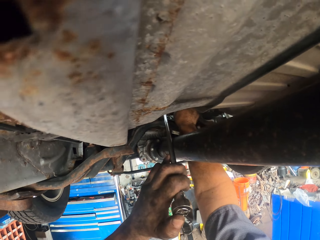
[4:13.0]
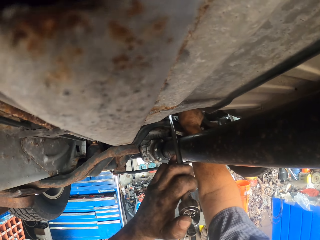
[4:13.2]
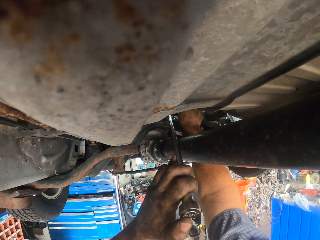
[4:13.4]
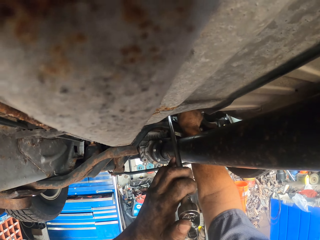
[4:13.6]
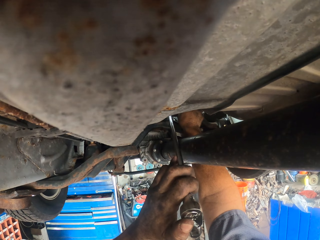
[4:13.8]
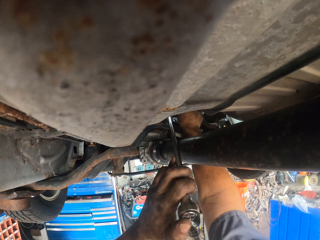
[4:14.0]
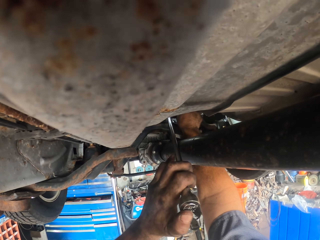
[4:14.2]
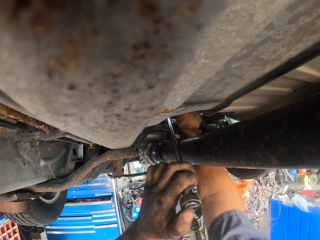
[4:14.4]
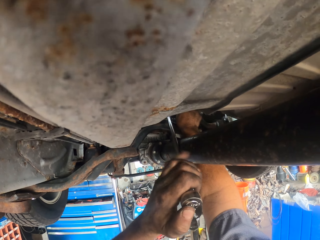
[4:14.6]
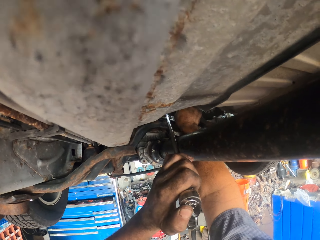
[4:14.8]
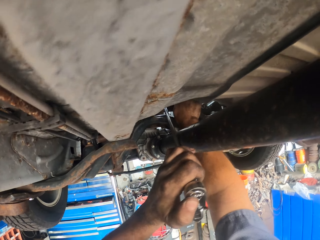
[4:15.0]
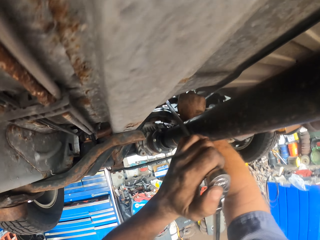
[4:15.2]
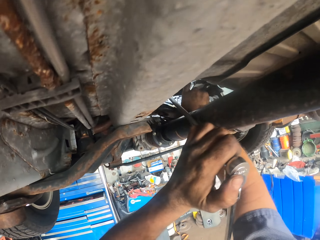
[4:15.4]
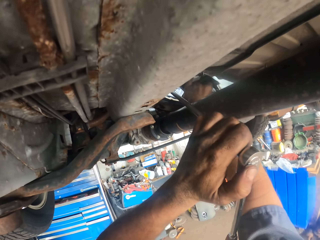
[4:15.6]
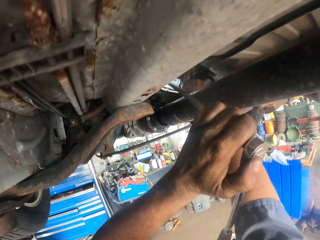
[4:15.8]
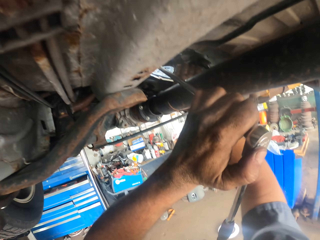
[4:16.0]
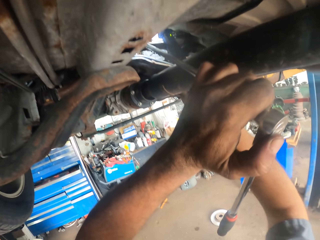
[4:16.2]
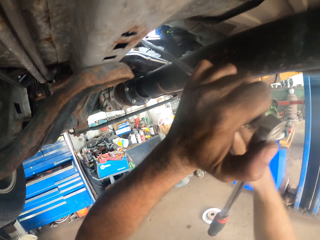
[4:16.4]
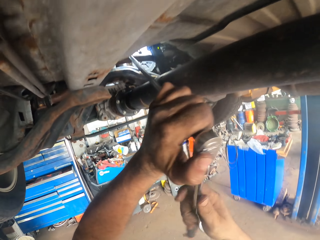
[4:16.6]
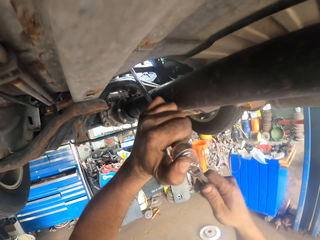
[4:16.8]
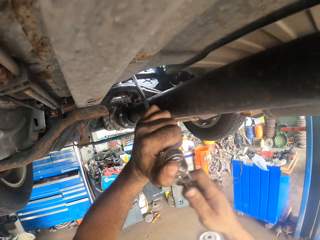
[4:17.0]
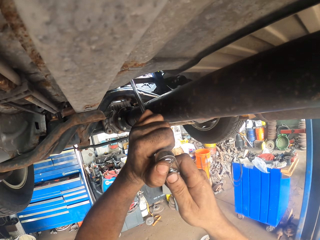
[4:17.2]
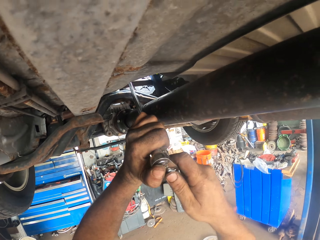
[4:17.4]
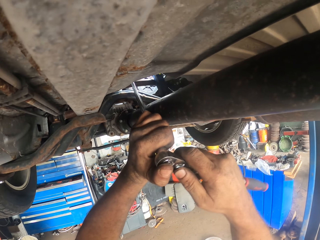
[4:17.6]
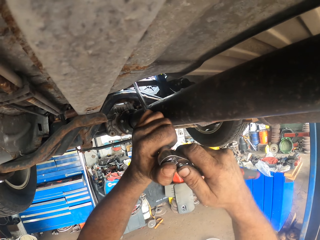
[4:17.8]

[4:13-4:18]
The camera wearer fixes the car with the rod.

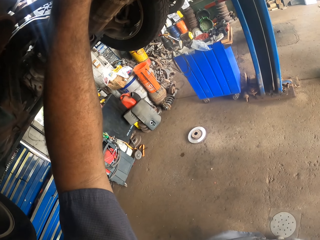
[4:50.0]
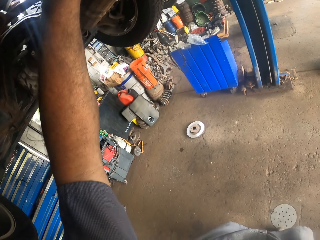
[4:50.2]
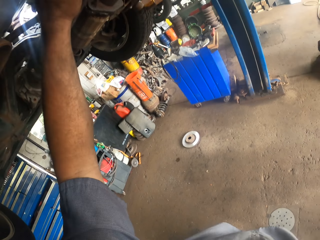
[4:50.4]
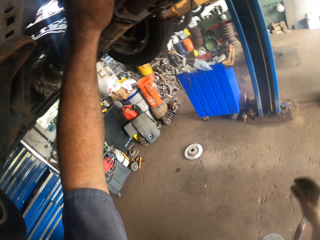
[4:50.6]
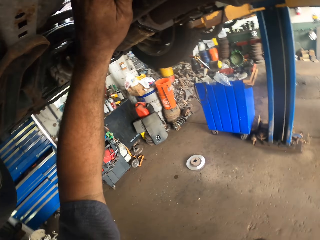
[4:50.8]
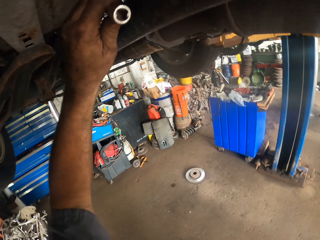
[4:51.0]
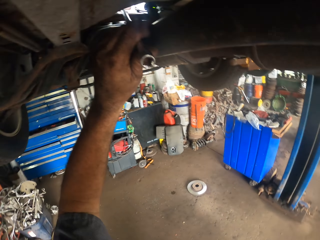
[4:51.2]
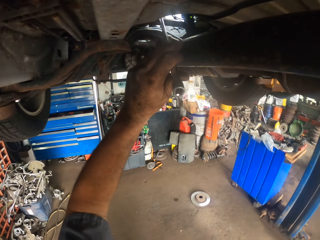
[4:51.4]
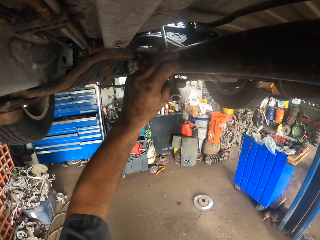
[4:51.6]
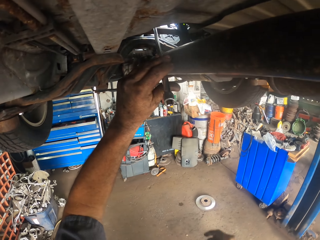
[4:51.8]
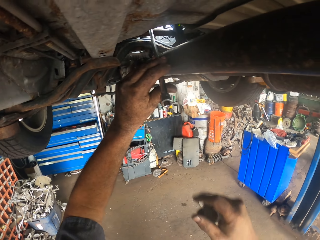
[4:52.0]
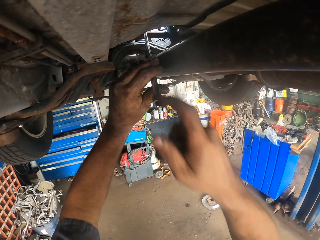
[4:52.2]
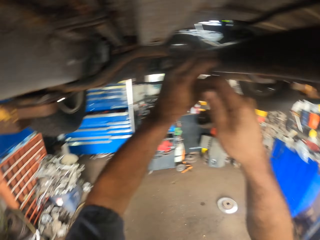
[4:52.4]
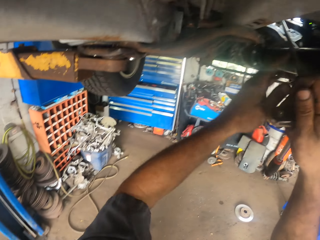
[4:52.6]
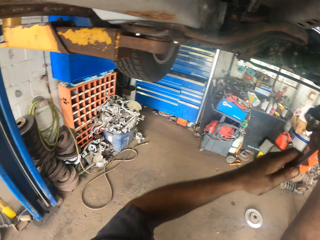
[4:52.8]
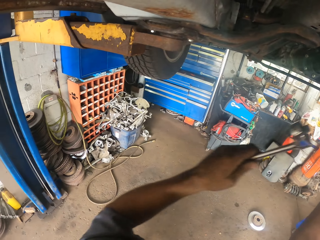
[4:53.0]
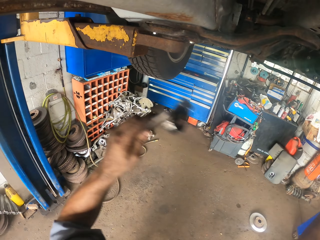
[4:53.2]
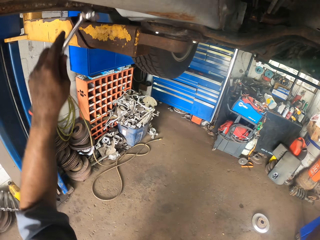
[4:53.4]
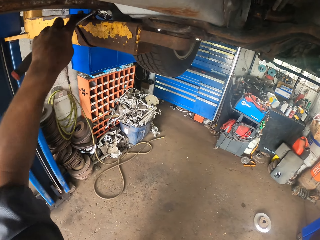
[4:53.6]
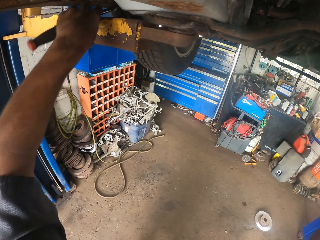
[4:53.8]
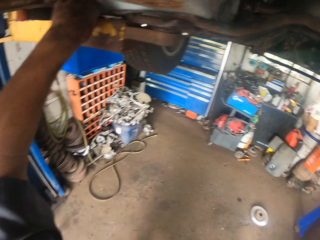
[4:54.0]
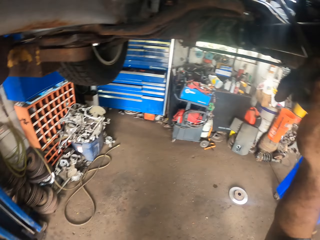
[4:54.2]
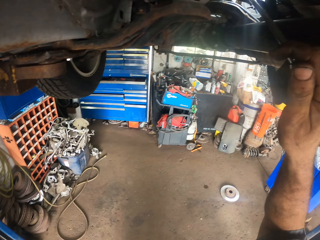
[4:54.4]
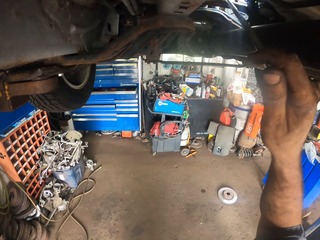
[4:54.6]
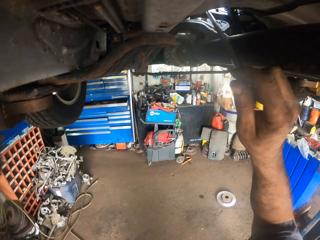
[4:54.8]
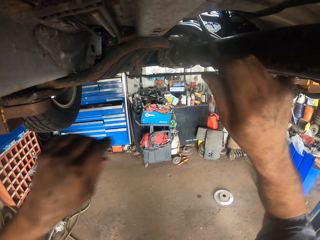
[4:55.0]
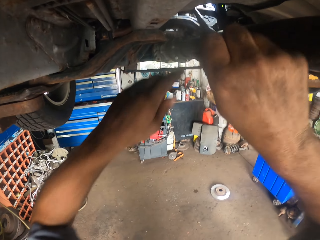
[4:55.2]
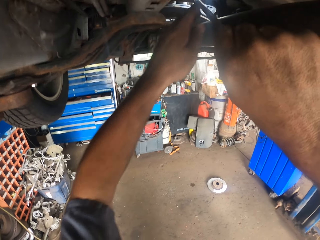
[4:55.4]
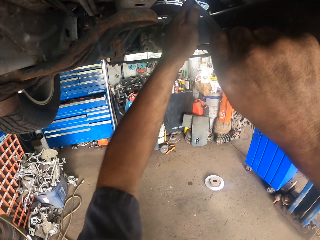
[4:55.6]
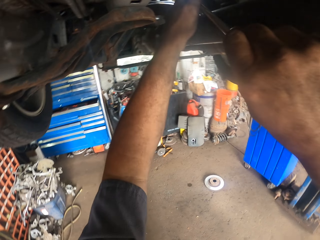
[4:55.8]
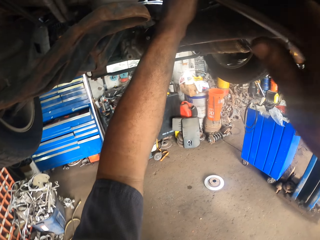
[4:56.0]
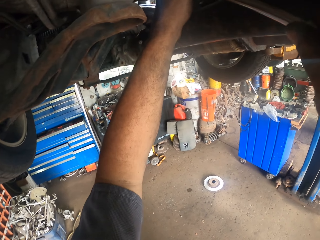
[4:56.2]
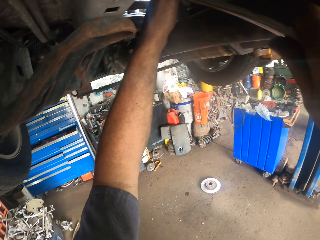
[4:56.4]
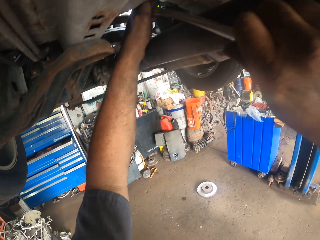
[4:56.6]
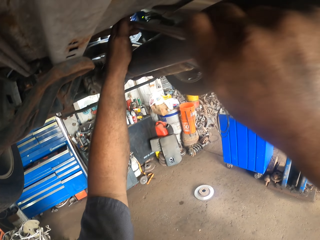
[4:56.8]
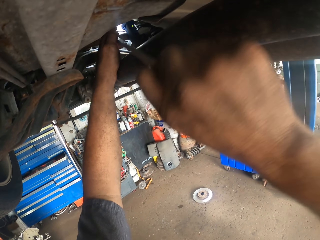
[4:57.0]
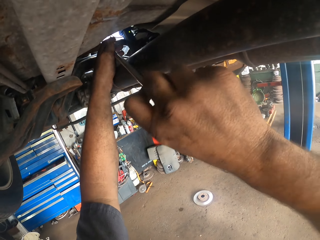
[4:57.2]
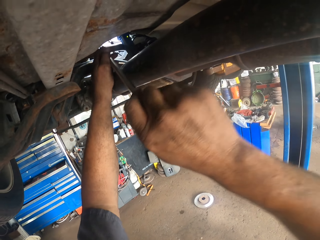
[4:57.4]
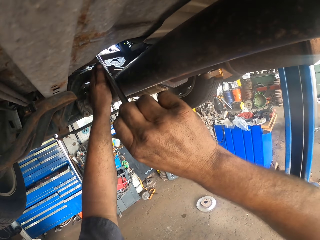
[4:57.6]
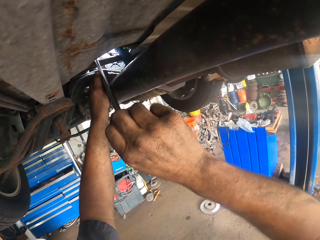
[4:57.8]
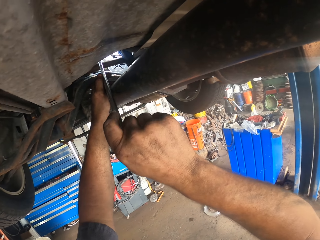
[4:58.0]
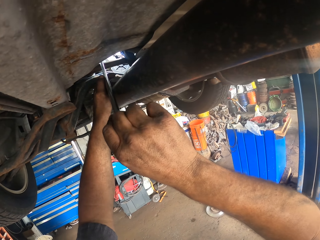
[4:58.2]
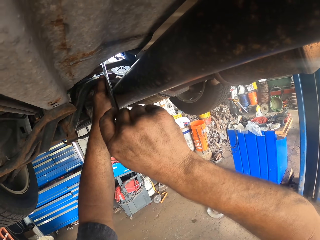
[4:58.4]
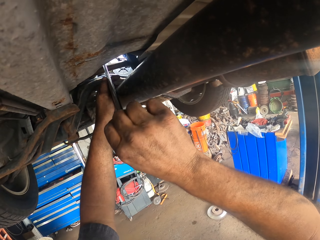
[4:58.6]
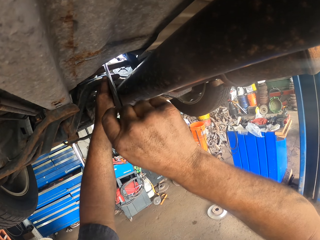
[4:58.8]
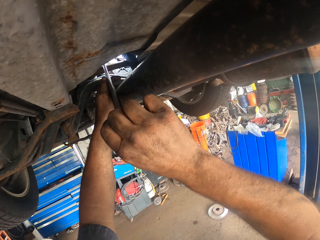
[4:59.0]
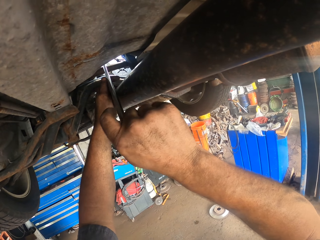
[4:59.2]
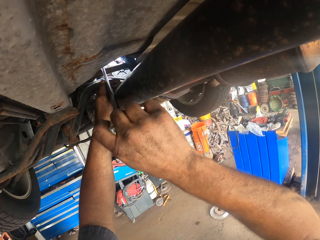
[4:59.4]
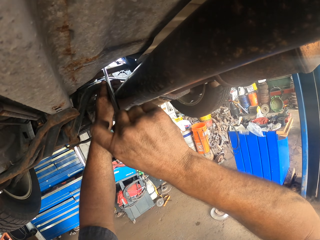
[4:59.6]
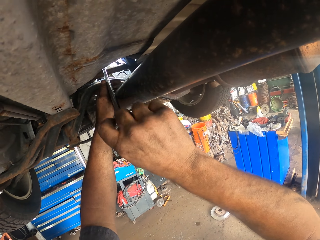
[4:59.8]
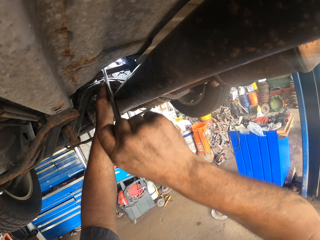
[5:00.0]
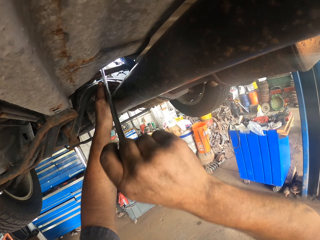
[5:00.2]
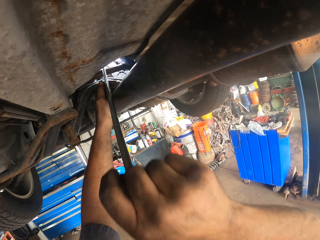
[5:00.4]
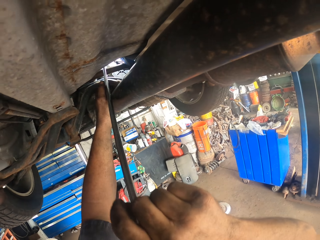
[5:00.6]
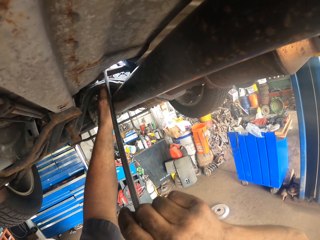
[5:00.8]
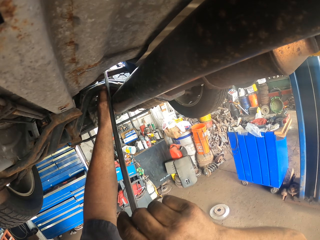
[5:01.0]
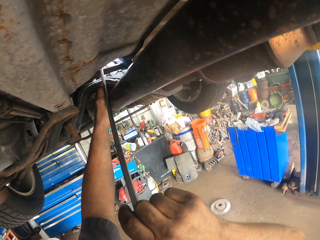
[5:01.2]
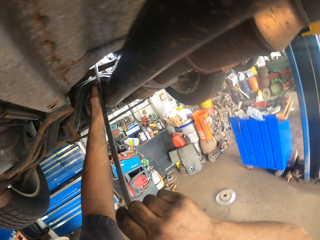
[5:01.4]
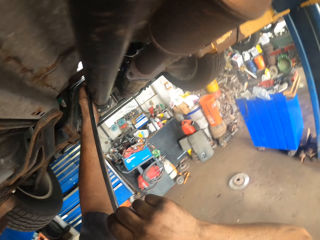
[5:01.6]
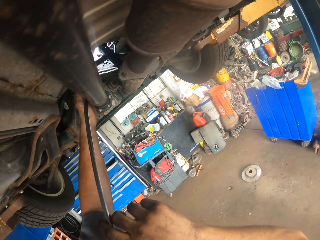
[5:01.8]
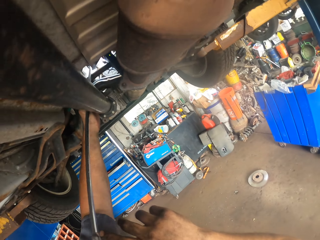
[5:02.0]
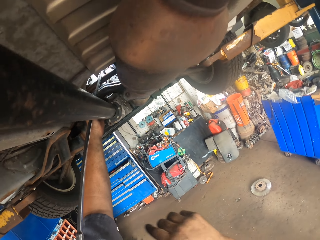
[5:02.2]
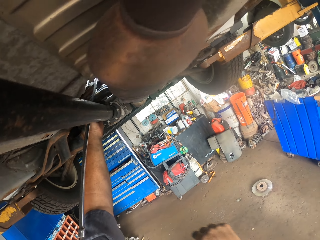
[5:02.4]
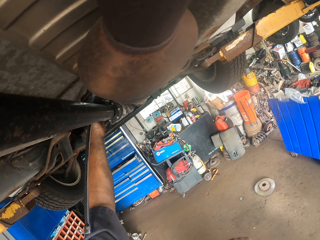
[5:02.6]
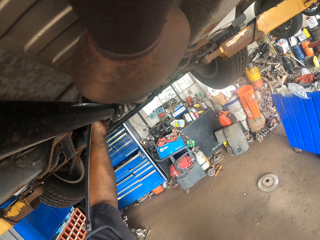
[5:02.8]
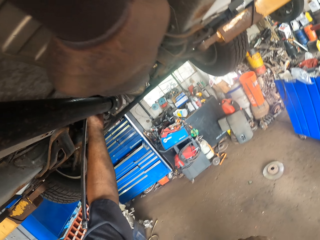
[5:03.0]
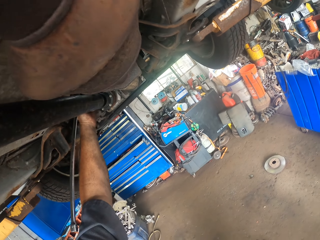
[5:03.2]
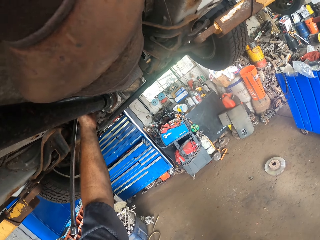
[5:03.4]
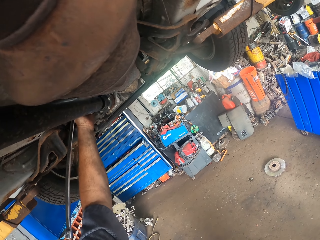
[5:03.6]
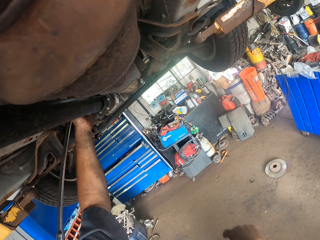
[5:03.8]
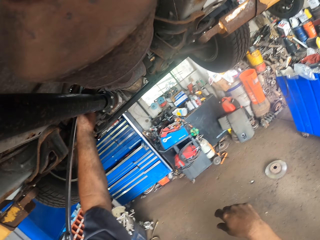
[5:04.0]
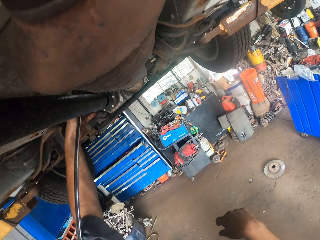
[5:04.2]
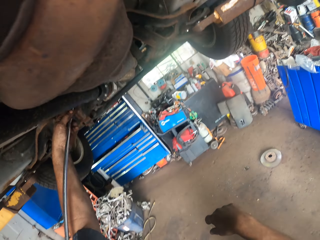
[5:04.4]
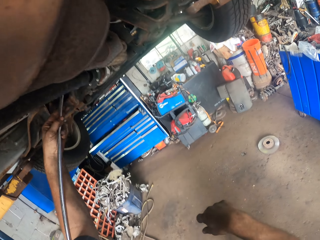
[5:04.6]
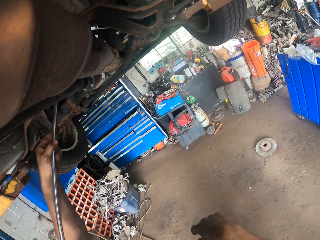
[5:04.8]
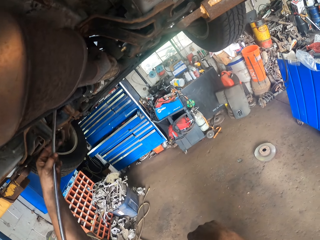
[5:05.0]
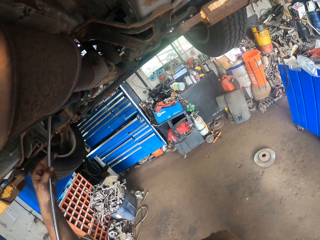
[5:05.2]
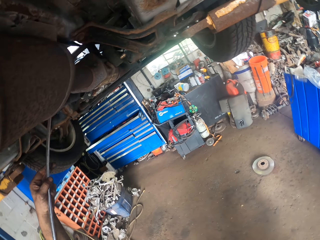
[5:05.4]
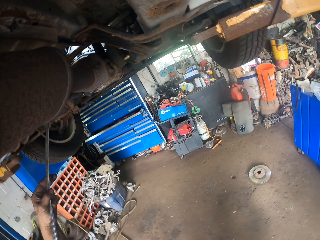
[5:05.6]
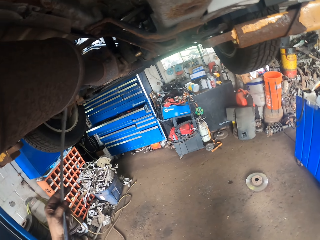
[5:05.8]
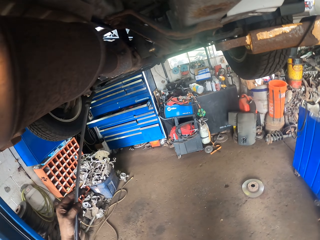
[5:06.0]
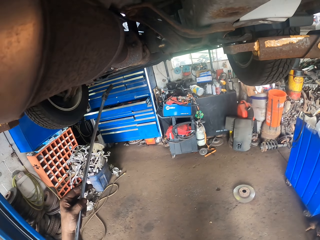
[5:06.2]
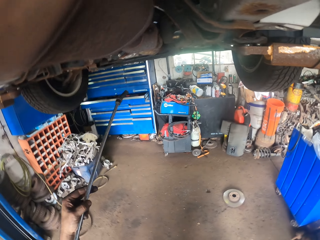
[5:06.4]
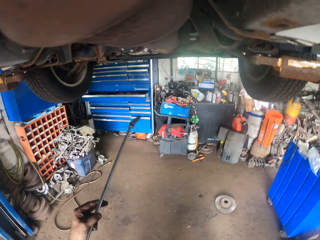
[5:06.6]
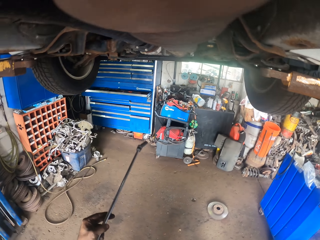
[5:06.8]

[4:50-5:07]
The camera wearer removes the spanner. They hold a metal. They put the spanner on the car lift under the car. They use something to loosen the bolt. They pull the metal rod. They tighten the nut. They pull the metal. They stop using something to loosen the bolt.
